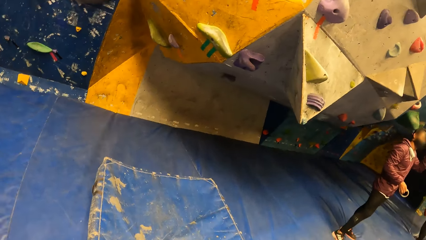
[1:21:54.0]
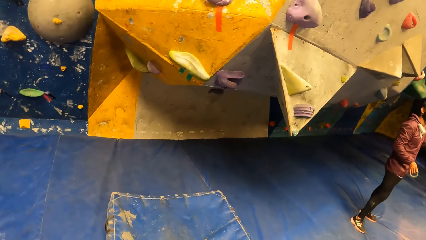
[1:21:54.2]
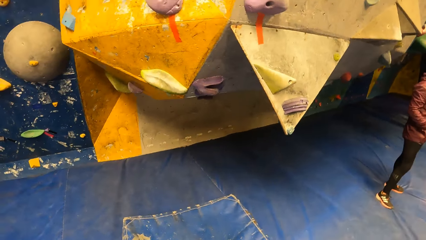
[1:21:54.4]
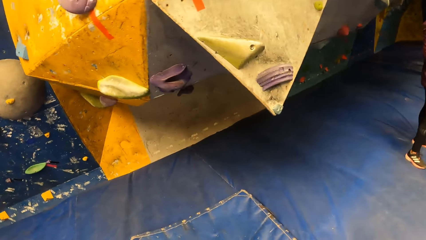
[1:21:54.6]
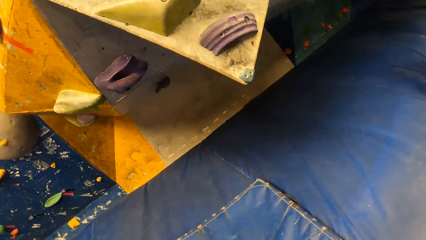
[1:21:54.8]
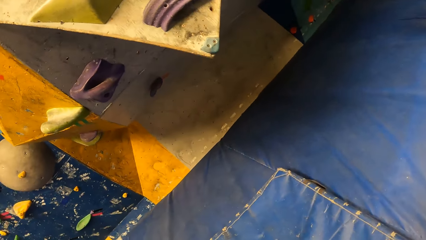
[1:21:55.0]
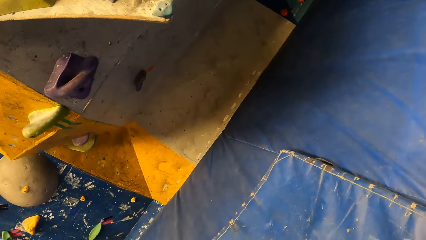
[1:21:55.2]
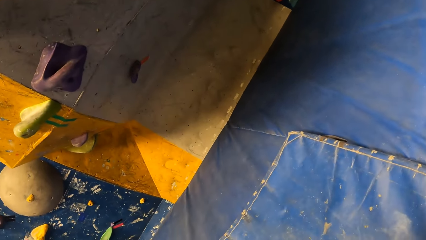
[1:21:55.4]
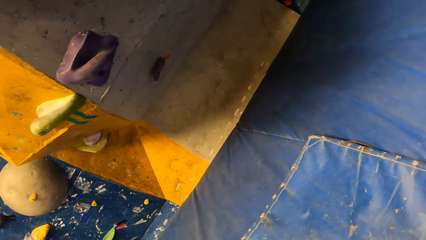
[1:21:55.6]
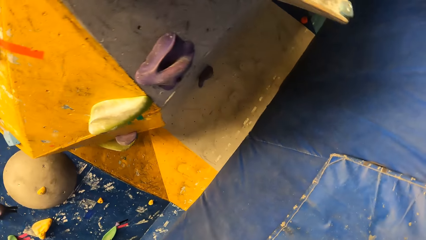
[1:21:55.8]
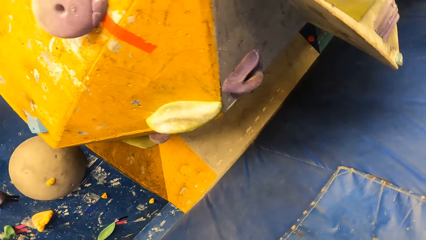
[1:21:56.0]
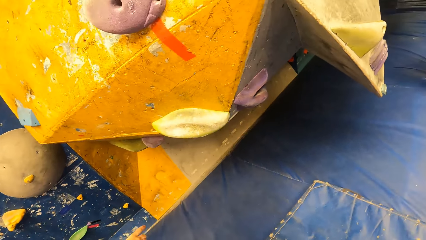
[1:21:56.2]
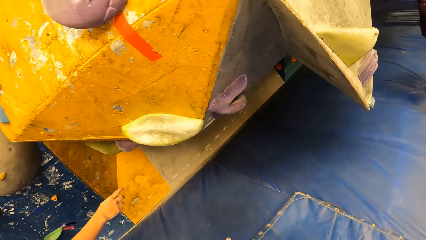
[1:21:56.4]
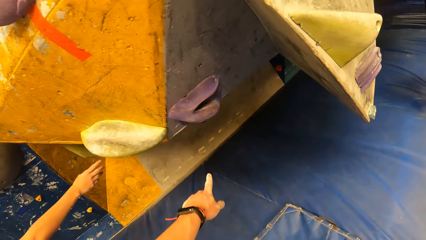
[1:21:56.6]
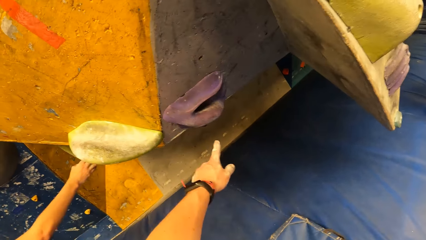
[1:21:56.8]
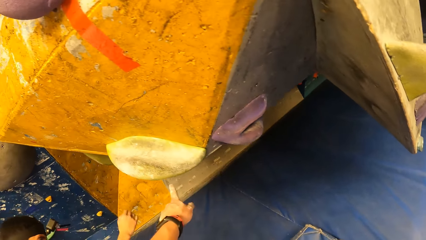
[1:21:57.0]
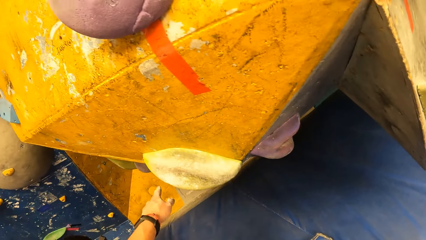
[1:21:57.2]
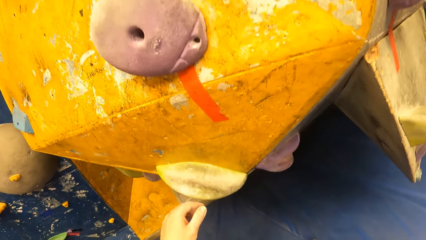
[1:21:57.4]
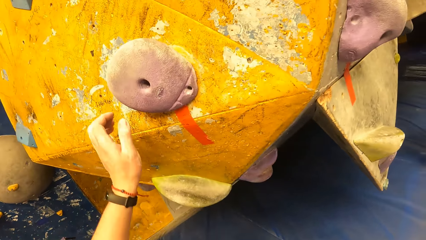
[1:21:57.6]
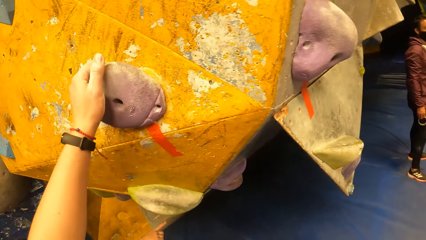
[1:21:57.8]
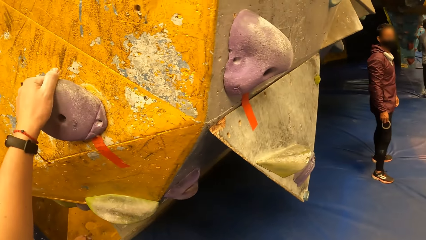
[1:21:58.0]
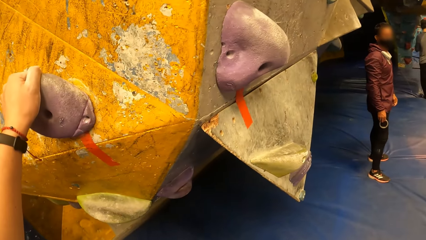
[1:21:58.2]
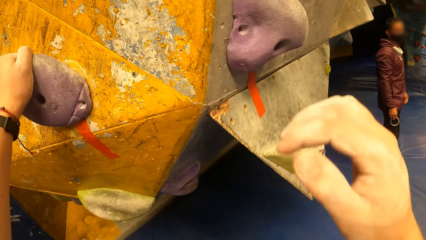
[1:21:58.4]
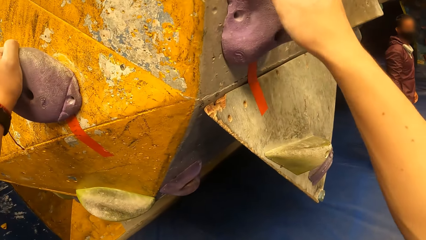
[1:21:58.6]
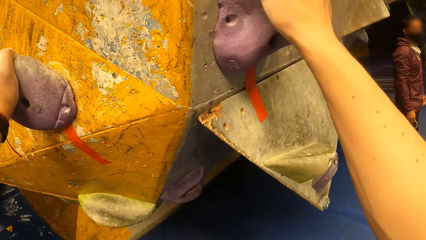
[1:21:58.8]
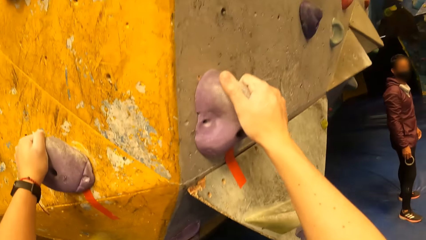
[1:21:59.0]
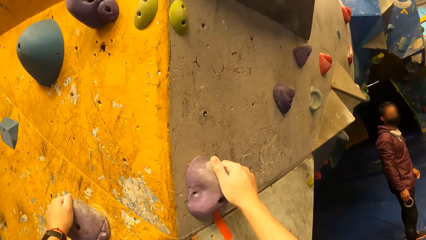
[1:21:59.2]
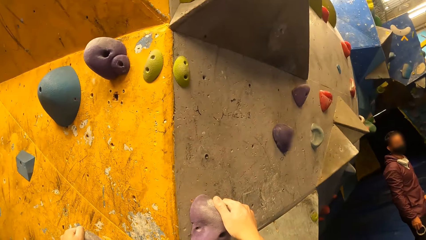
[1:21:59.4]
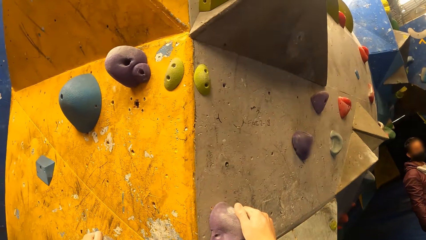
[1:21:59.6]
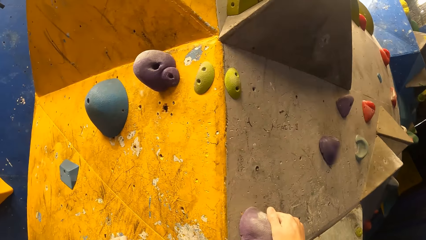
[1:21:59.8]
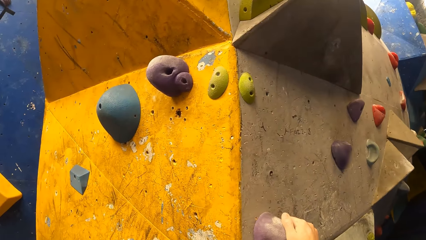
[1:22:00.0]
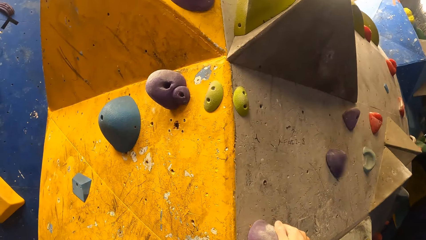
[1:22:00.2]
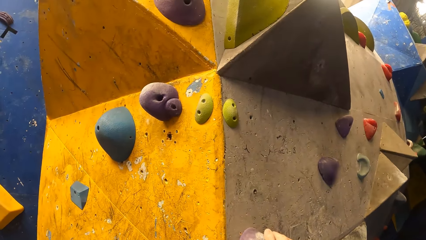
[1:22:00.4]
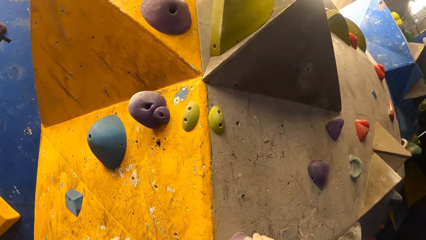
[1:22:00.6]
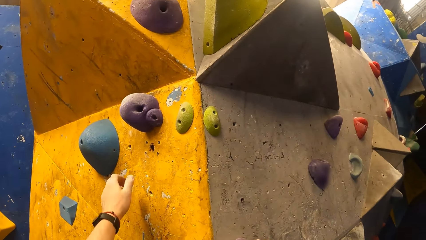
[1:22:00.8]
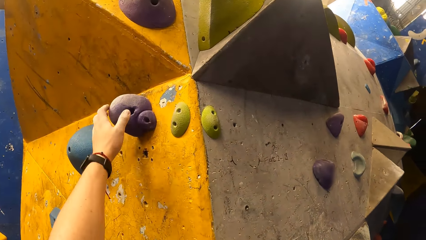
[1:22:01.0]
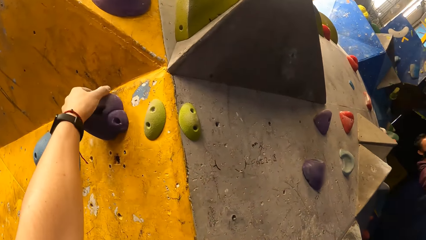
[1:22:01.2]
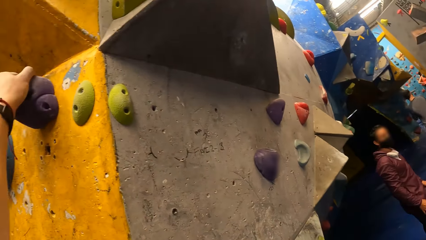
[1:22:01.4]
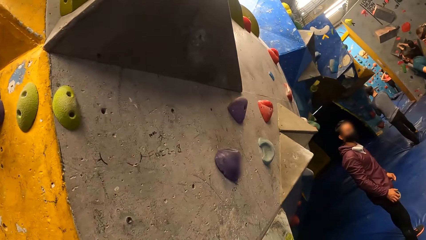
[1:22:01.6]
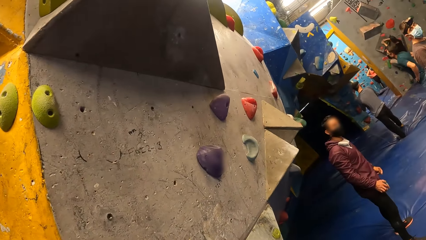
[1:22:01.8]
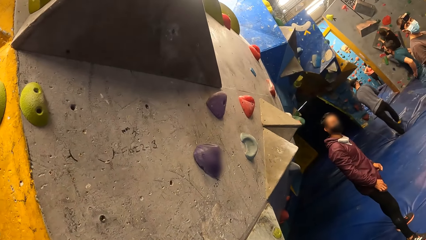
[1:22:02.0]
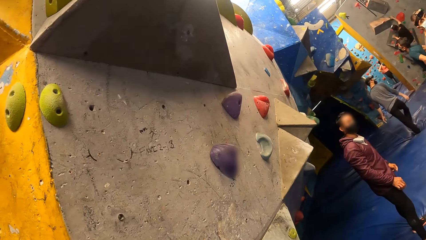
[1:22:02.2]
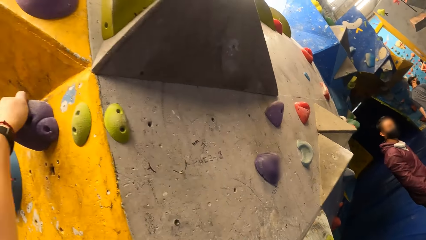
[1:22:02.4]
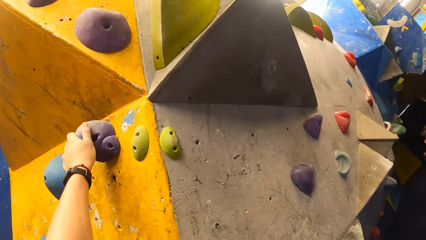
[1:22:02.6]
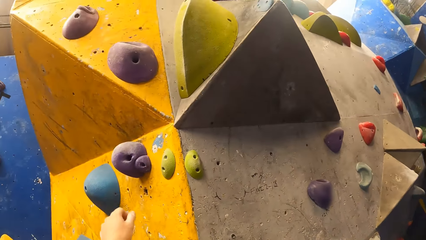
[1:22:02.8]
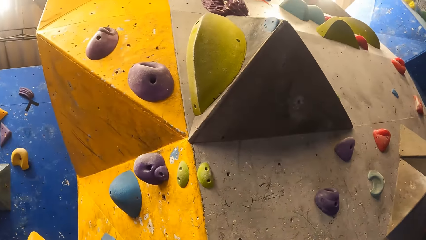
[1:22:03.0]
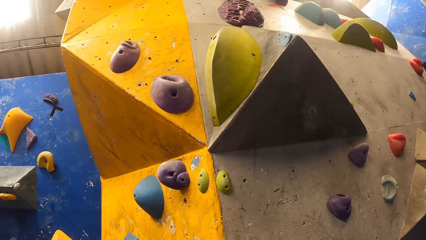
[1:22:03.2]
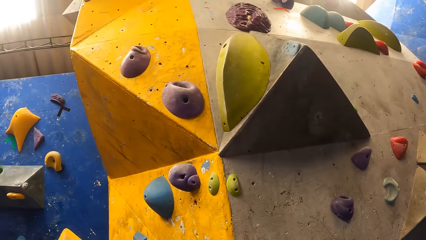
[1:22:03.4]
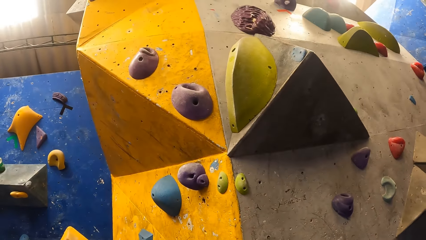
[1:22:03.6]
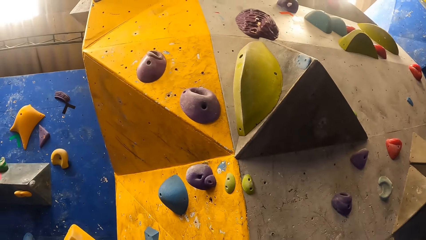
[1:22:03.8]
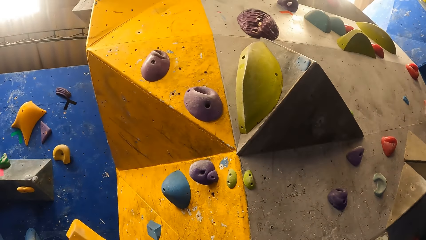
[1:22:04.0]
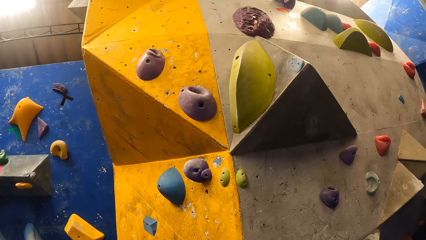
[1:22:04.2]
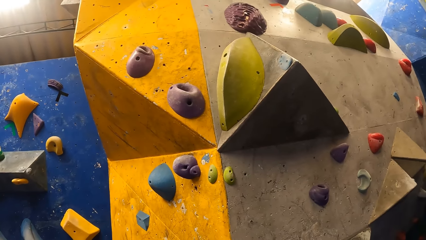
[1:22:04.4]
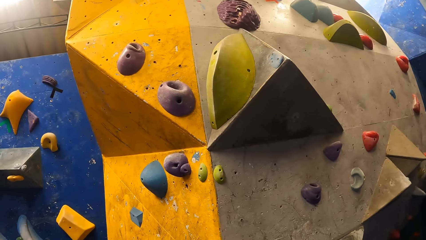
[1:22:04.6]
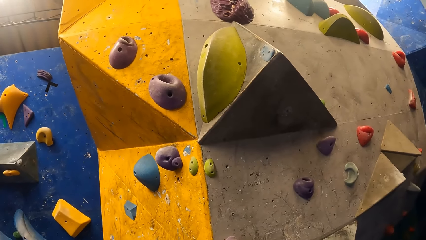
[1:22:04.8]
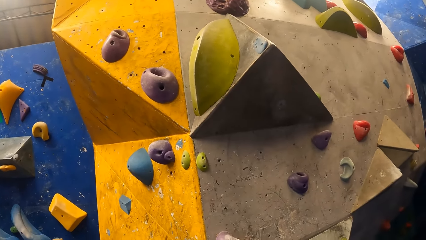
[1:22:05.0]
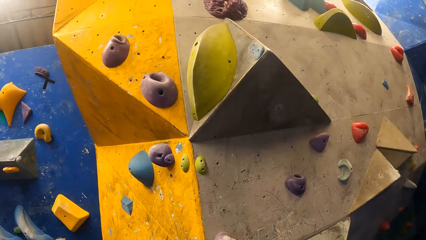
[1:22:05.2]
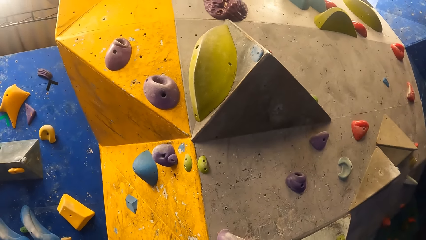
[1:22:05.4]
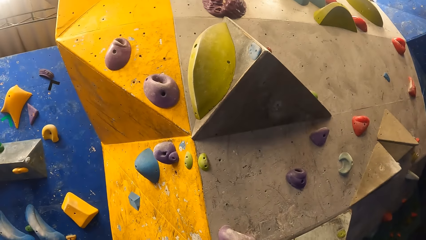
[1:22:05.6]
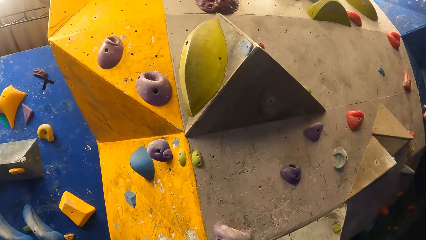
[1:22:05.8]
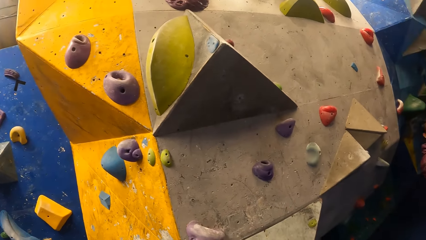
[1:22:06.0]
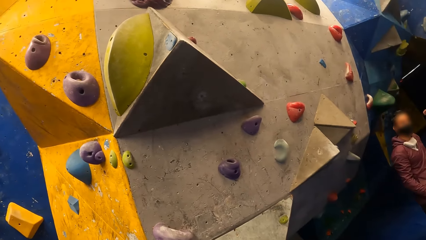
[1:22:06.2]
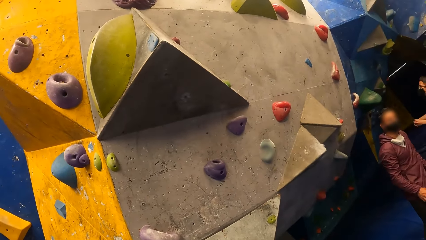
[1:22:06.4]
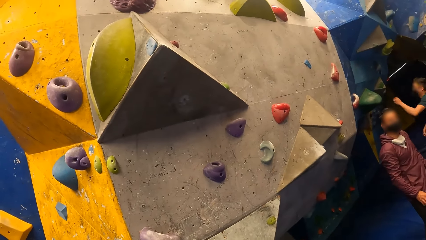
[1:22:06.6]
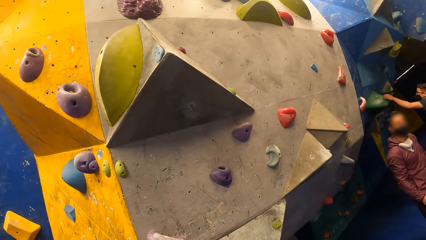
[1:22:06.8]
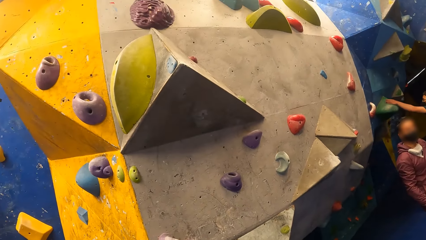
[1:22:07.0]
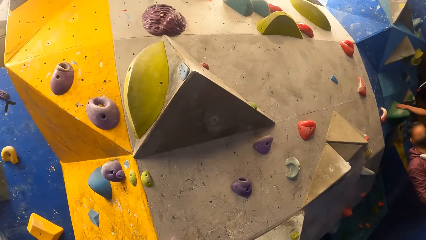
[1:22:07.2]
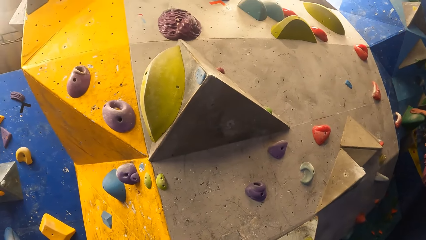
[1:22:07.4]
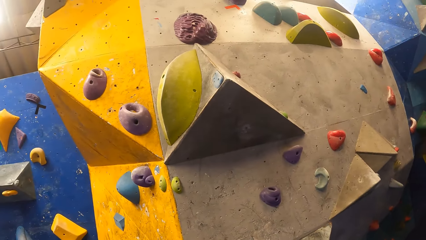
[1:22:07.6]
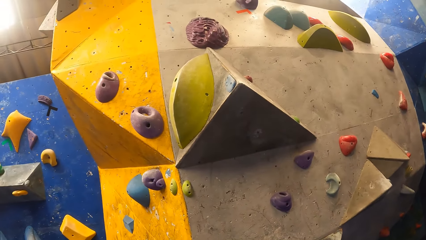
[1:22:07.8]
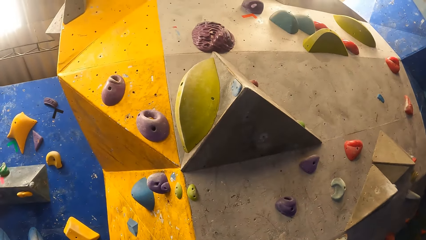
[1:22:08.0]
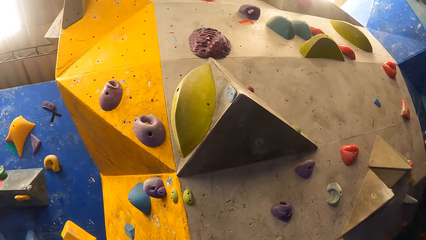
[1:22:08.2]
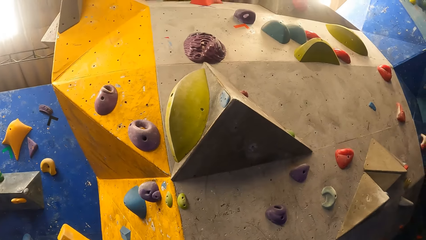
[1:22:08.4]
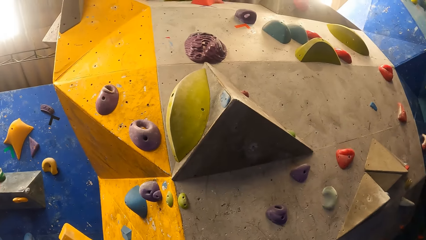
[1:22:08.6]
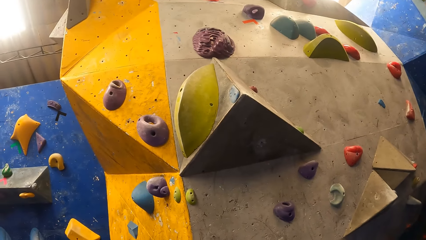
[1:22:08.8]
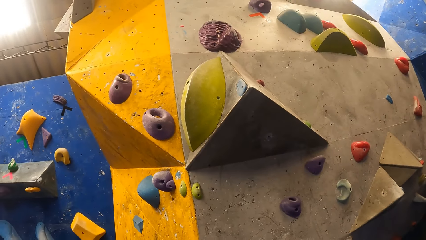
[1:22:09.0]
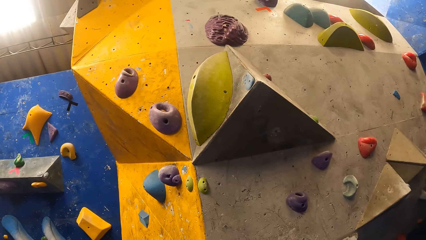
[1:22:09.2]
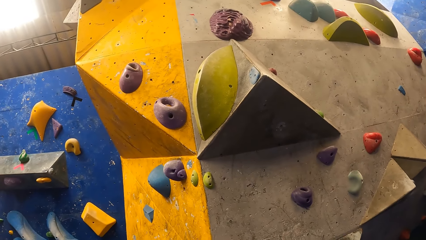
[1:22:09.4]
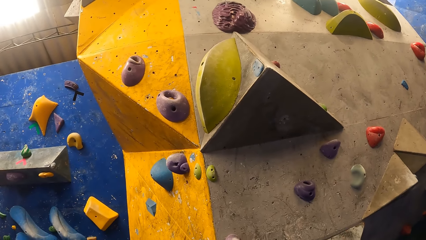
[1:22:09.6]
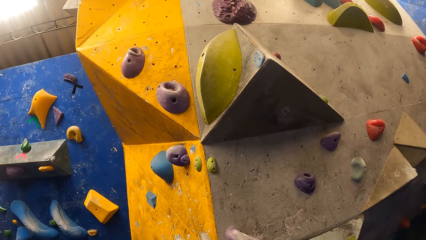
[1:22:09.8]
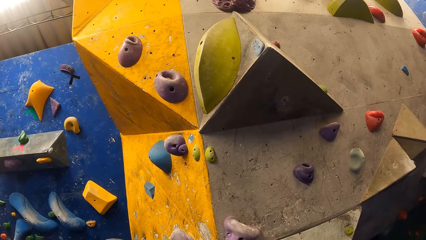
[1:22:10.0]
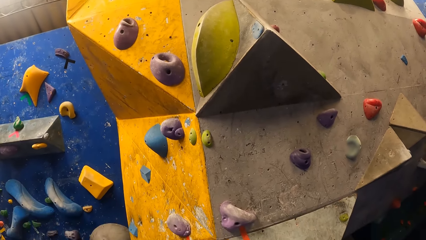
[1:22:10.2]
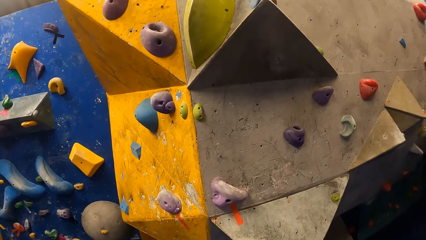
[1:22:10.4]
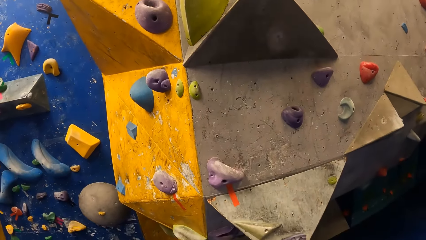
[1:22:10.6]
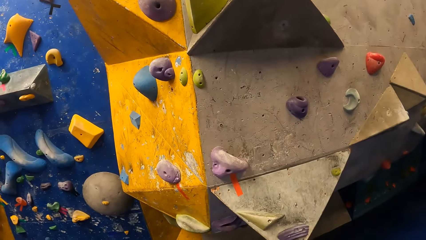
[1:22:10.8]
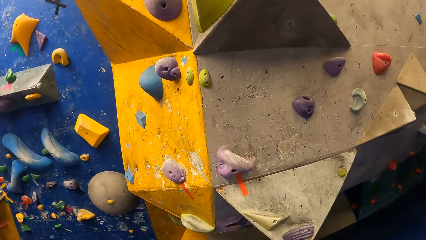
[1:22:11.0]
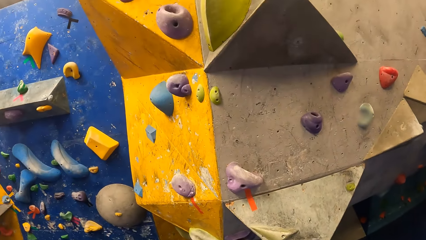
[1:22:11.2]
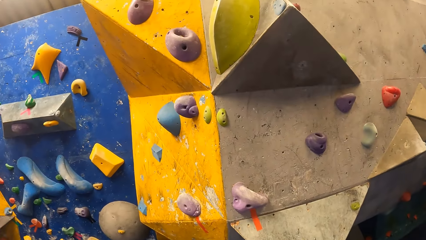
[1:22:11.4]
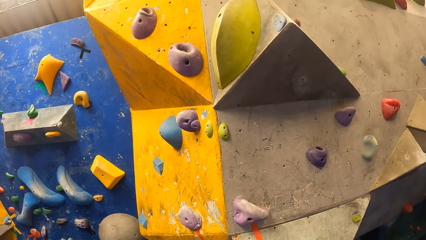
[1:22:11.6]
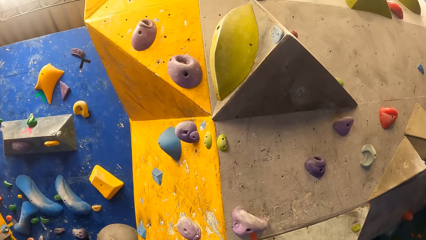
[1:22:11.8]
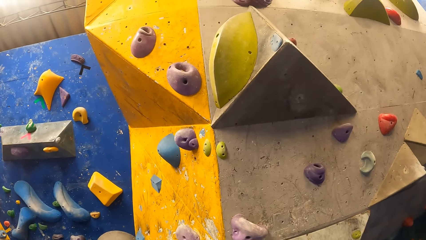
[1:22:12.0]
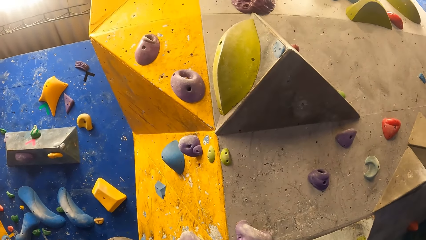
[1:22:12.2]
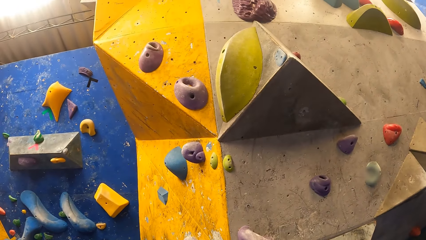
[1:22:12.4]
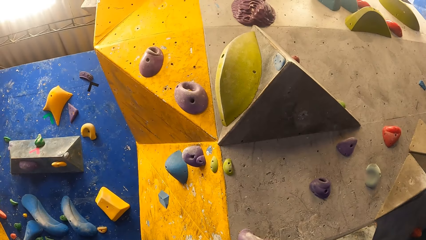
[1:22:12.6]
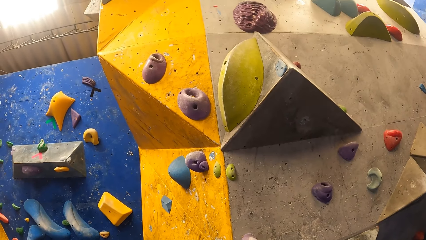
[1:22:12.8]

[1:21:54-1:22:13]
The camera wearer points his hand on the wall. He holds the climbing hold with his hands. He climbs artificial rocks. He holds the climbing hold with his left hand. He removes his left hand from the climbing hold. He stares at the wall.
